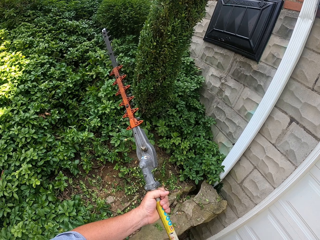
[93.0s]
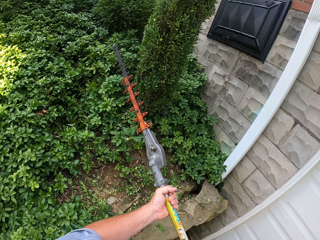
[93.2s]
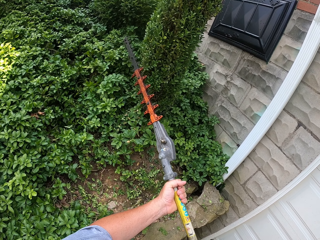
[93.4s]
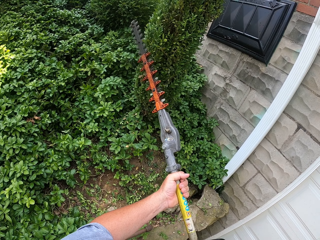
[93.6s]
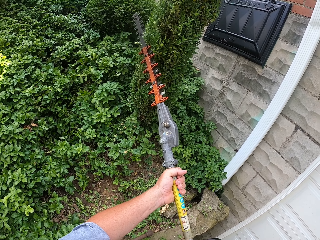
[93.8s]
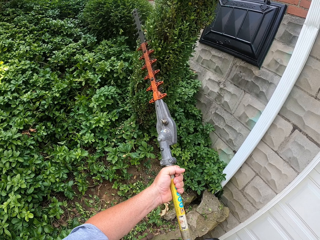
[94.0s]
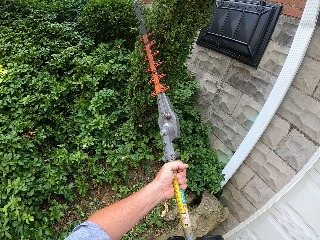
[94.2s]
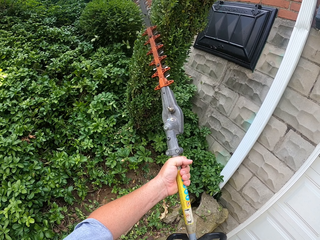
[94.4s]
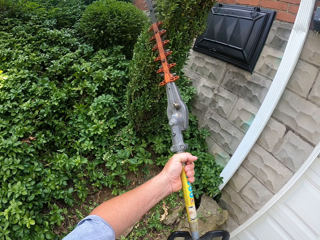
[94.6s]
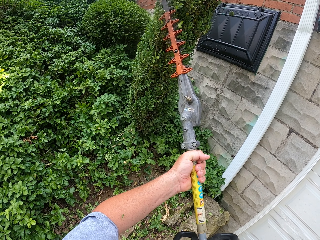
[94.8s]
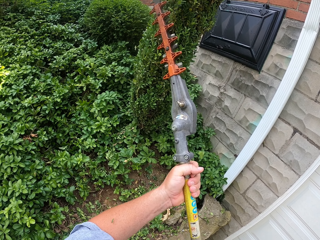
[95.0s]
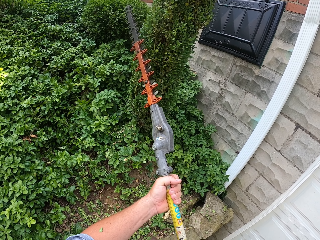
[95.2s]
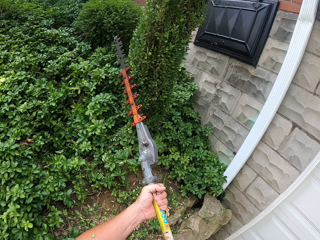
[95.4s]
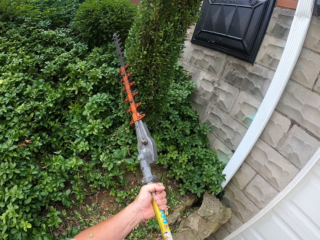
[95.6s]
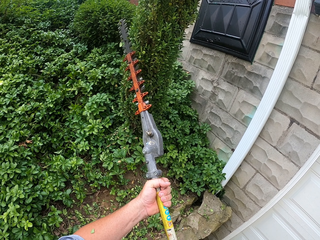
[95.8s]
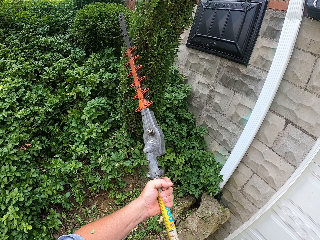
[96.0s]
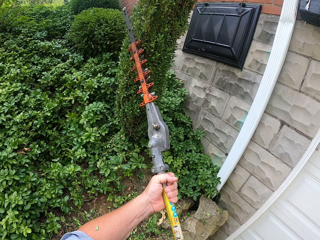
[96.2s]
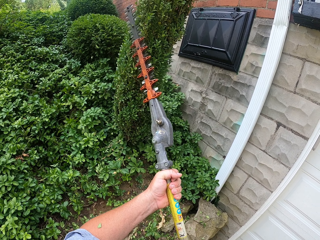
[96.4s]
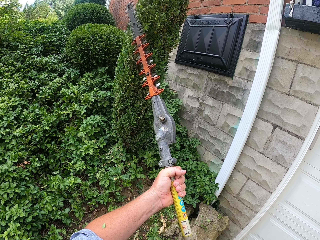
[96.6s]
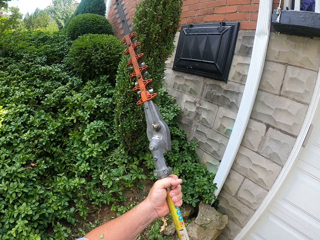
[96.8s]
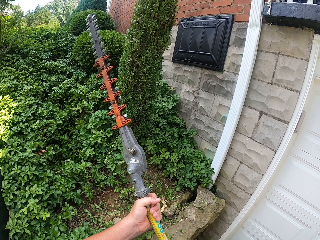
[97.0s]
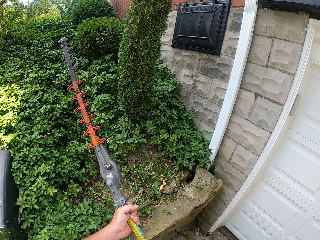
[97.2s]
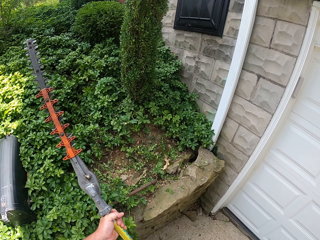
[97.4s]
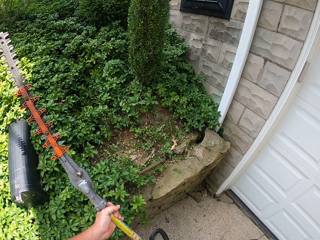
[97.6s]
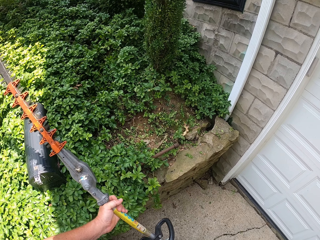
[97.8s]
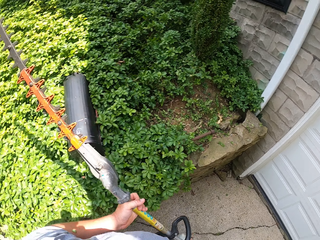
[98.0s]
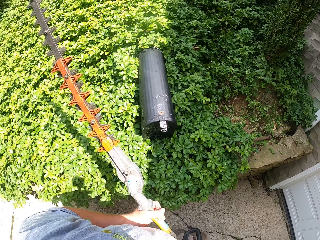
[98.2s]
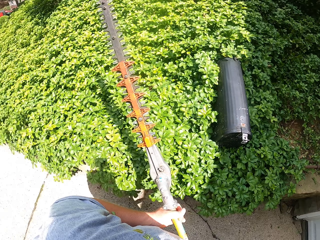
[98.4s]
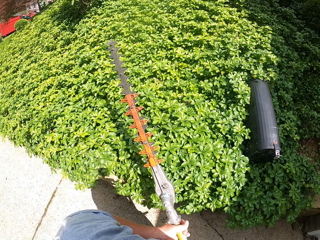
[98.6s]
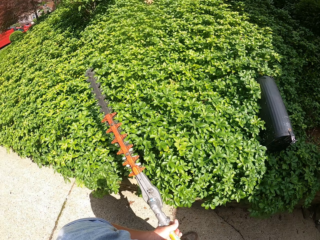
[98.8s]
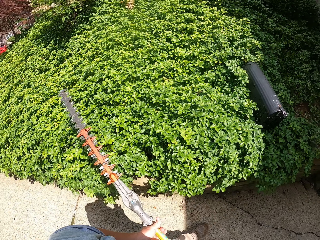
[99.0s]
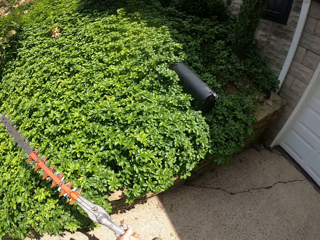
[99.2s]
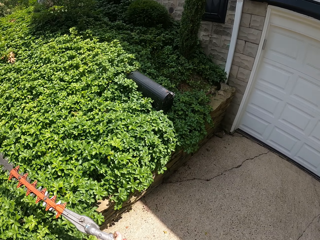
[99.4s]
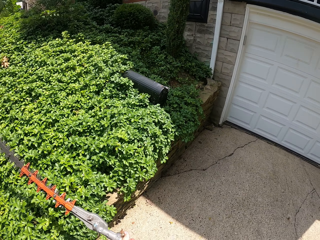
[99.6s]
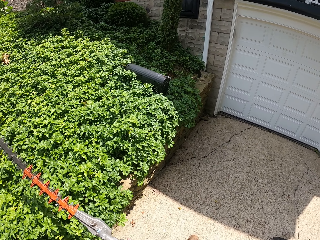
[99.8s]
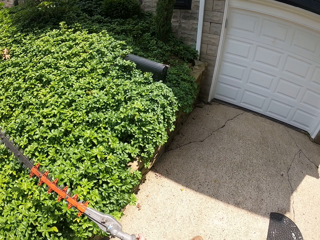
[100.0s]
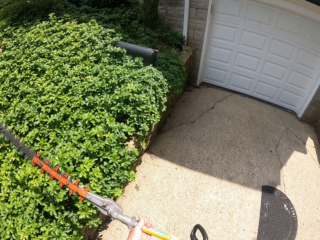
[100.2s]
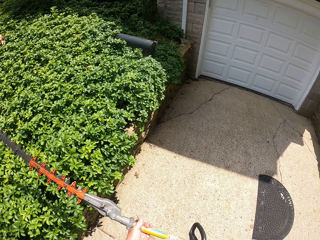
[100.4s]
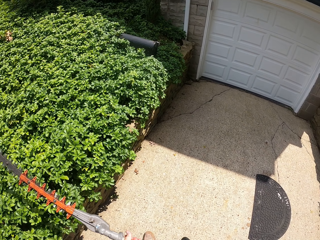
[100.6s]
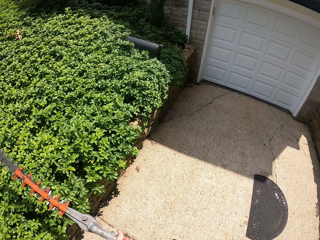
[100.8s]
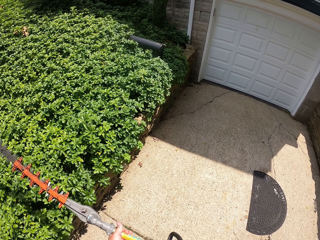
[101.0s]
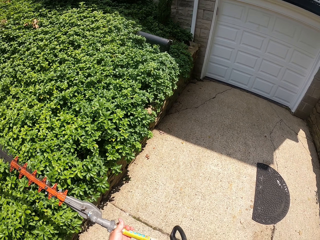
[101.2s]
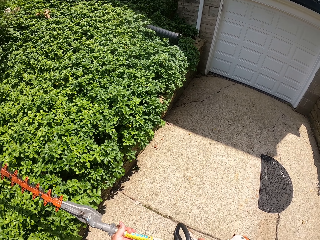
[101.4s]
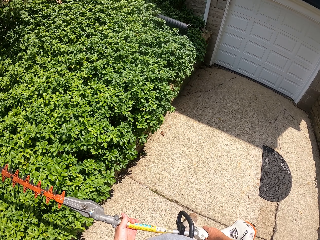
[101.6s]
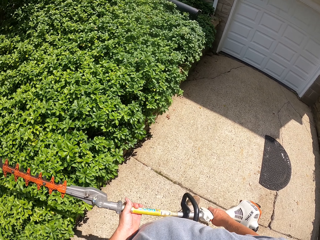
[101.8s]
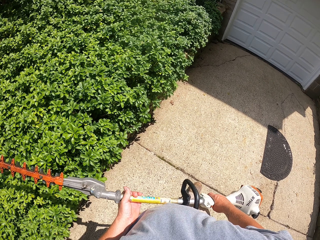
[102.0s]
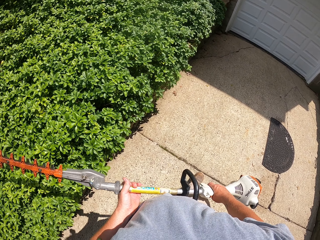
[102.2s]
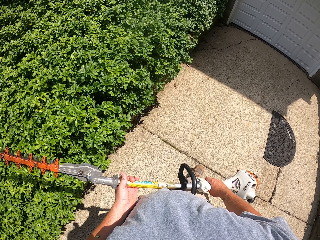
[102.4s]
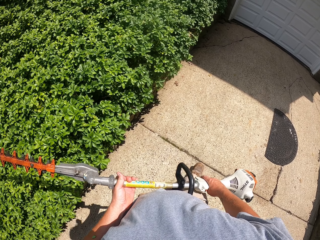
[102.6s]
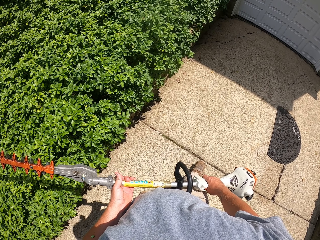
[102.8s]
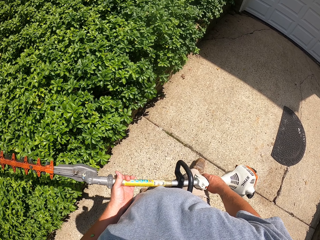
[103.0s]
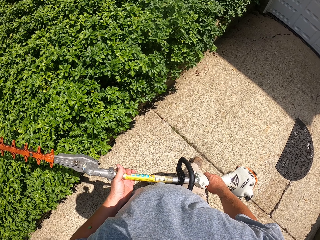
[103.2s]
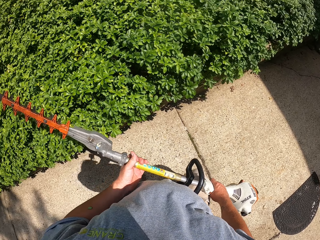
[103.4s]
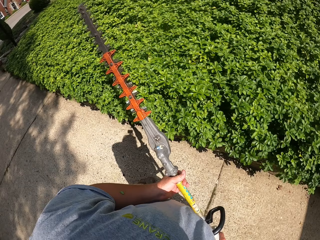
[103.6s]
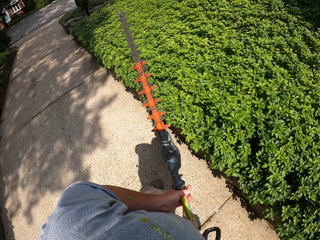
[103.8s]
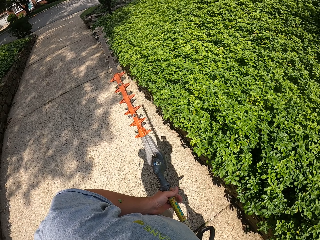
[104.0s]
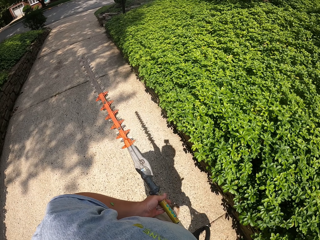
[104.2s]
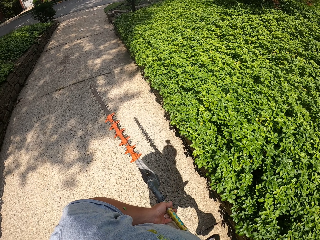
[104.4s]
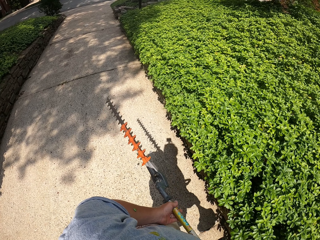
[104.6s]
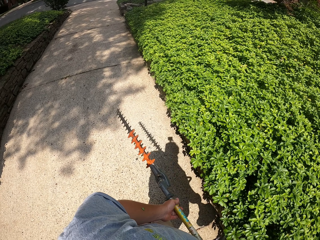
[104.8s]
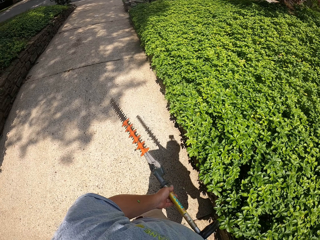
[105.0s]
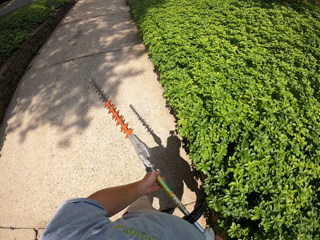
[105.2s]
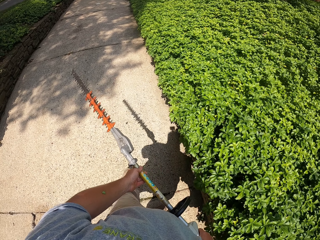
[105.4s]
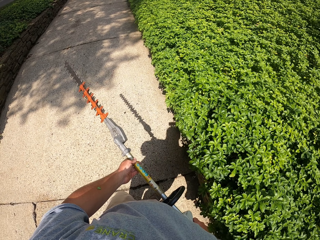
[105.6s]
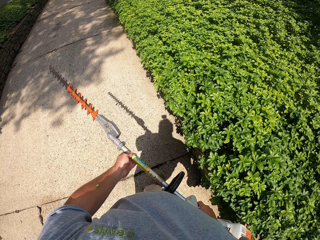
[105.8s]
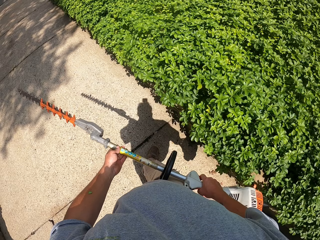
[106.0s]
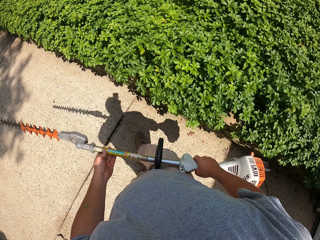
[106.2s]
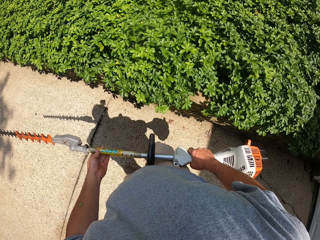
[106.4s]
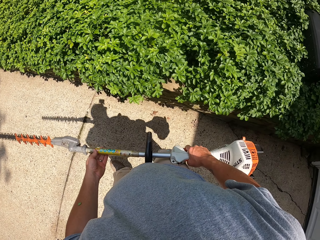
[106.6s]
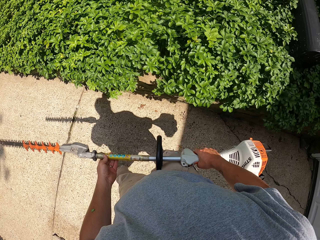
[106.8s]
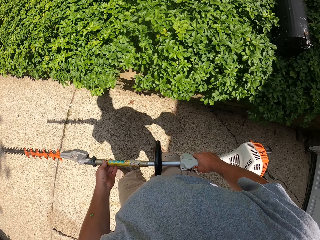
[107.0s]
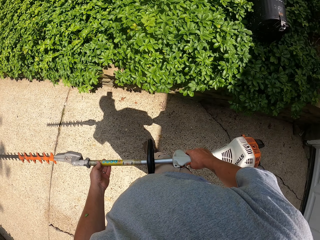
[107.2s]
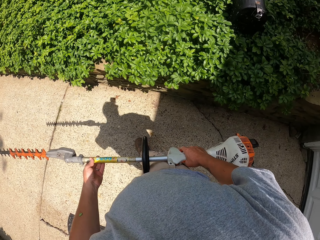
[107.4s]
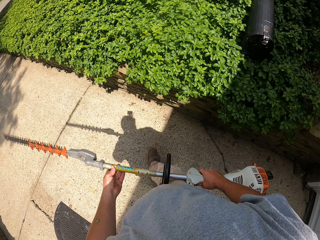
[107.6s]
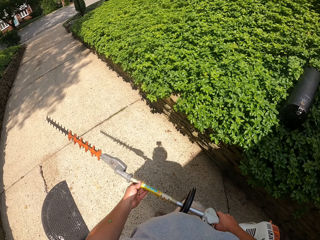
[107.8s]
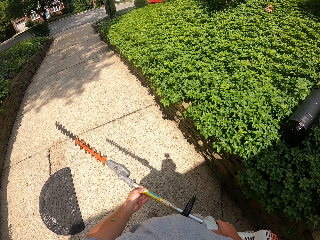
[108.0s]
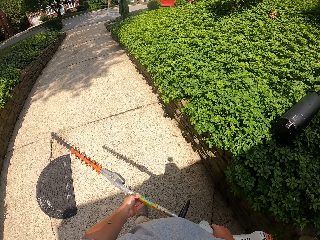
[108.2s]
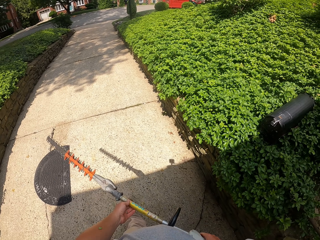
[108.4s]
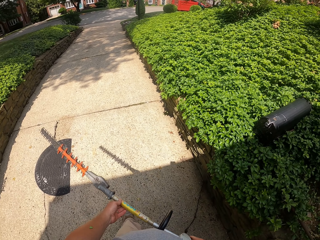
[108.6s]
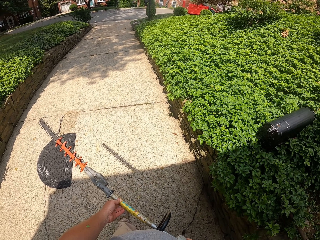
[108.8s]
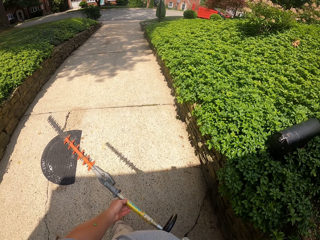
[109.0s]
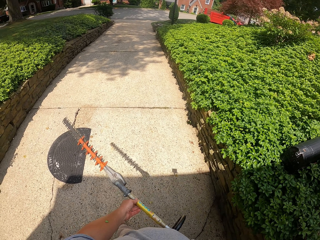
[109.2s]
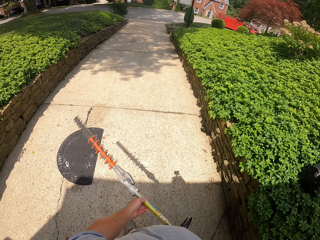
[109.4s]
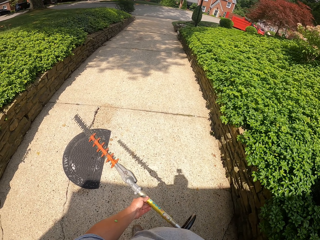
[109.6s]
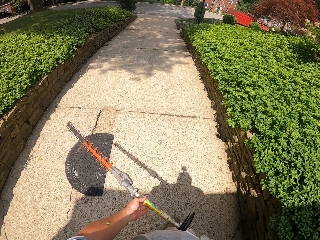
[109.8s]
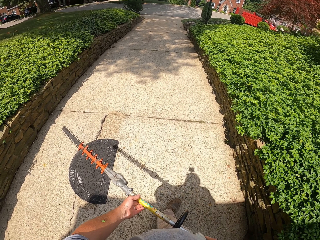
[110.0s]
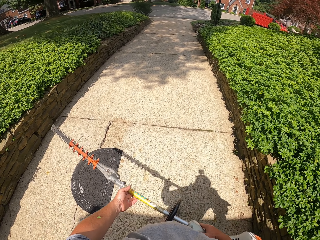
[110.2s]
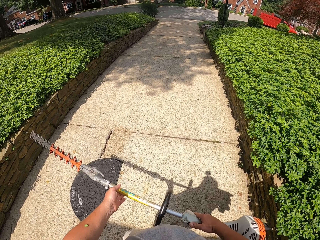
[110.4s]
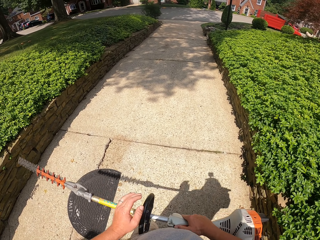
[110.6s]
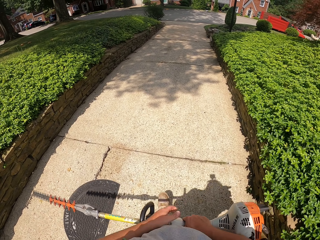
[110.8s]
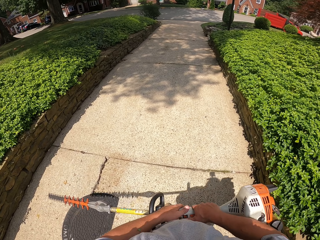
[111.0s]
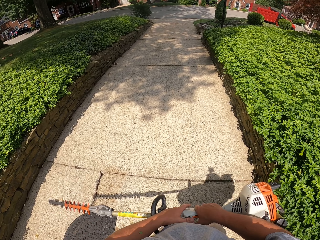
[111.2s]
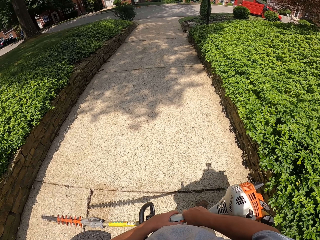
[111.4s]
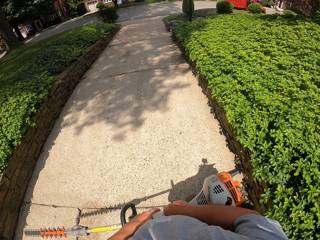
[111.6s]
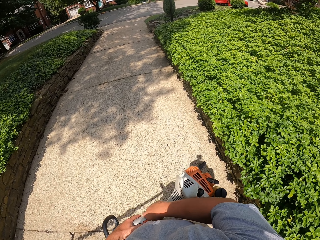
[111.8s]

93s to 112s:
The camera wearer walks away from the bush. They trim the plant. They turn away from the bush, move backwards, and walk towards the bush. They walk away from the bush.

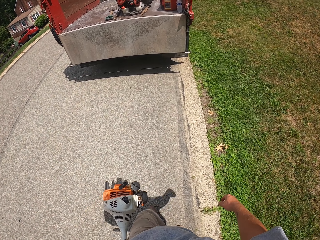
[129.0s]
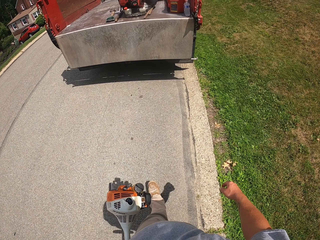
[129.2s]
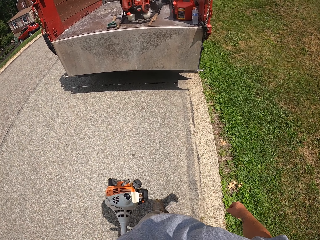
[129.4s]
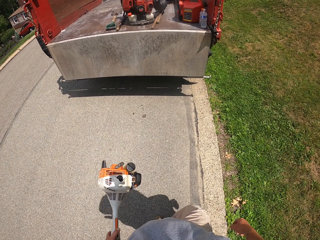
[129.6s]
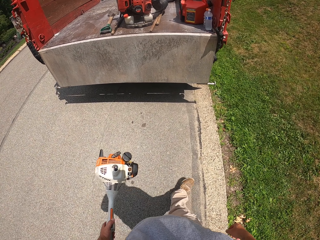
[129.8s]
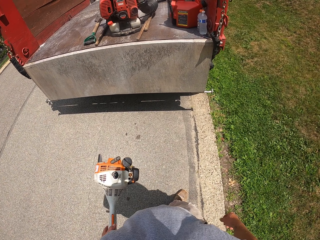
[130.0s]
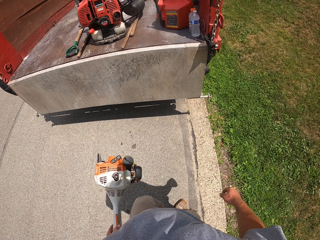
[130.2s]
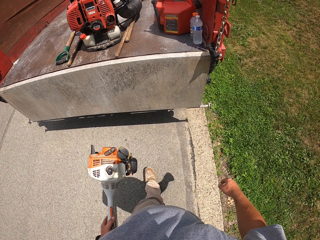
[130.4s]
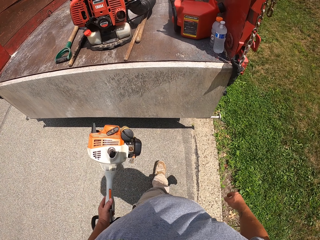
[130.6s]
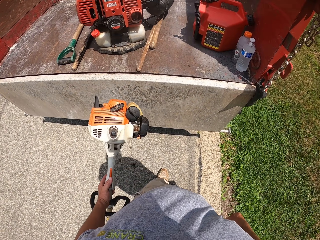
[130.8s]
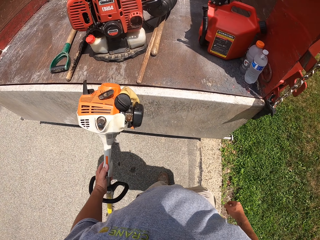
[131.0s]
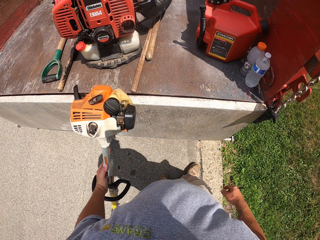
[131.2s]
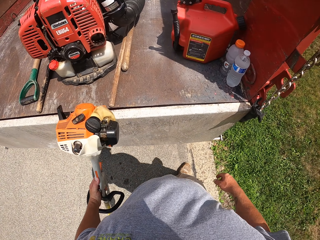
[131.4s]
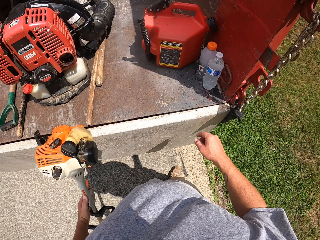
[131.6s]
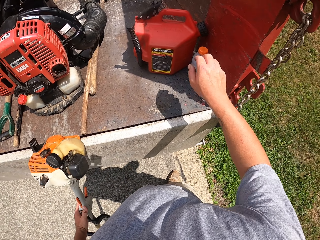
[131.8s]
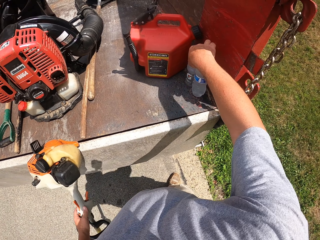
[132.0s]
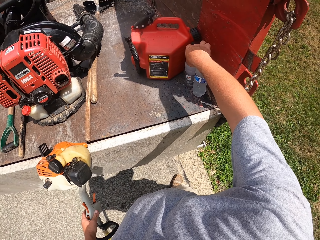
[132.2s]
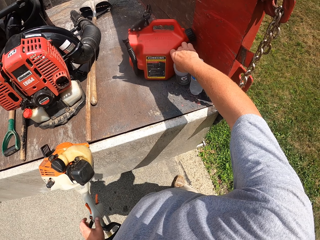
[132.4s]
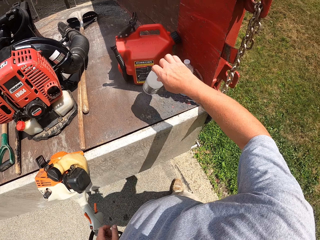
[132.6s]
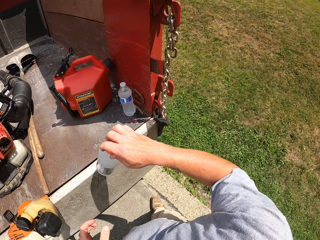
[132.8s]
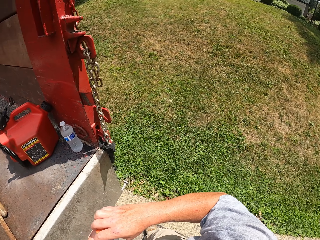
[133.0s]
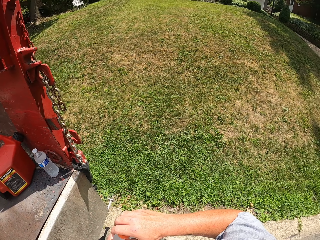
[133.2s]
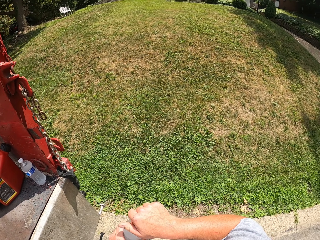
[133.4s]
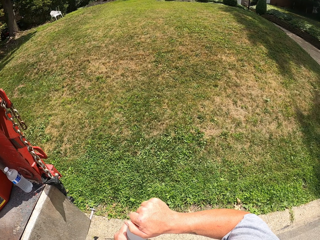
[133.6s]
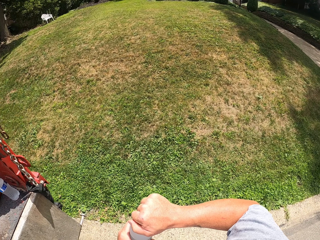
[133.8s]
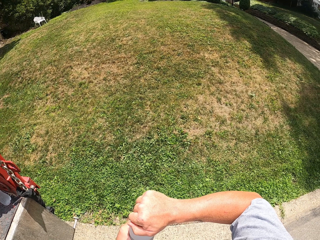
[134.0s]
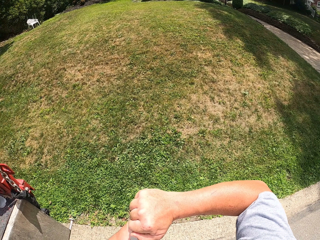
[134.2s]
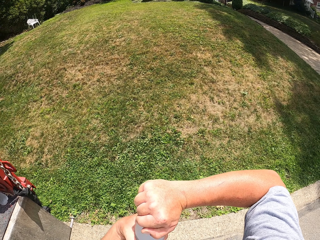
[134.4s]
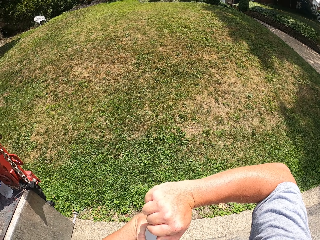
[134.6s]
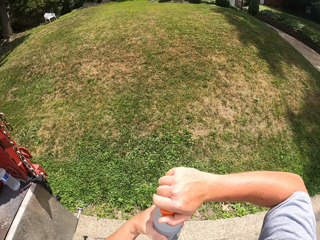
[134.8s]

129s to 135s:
The camera wearer turns to the left. They pick up the bottle of water. They open the bottle of water.
